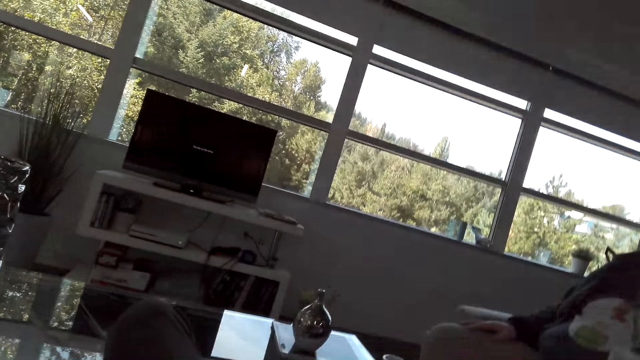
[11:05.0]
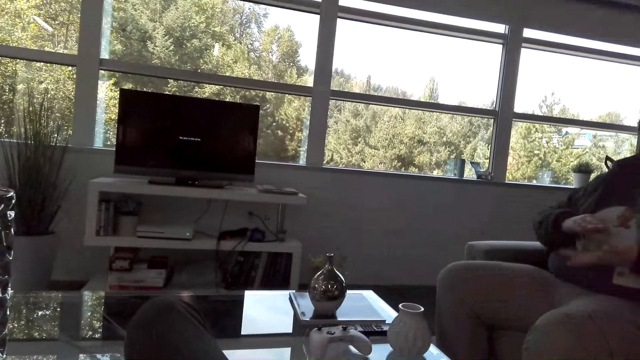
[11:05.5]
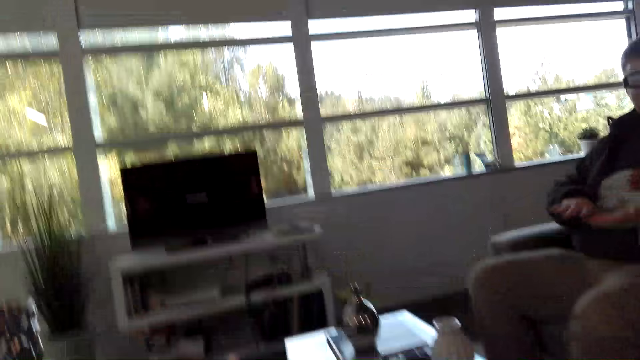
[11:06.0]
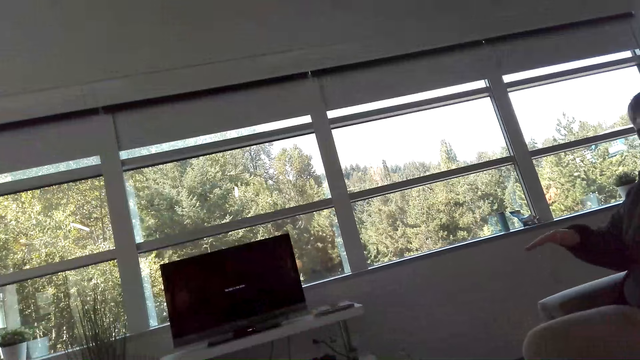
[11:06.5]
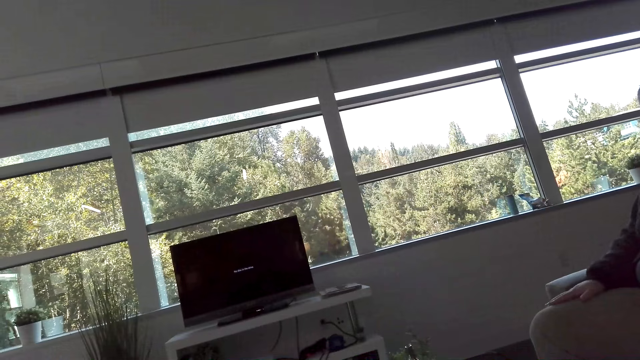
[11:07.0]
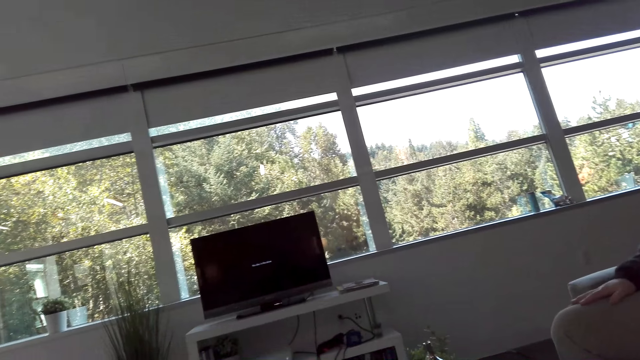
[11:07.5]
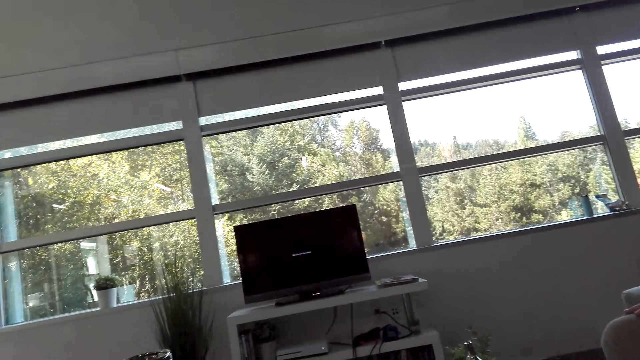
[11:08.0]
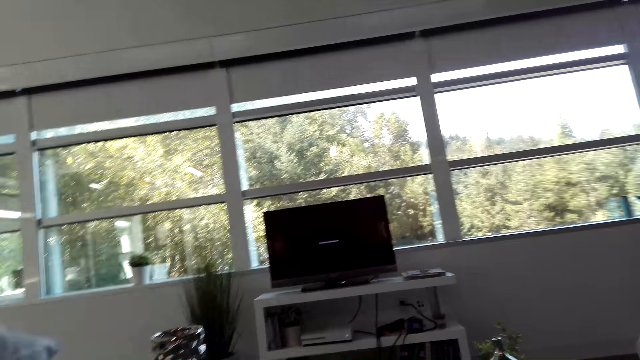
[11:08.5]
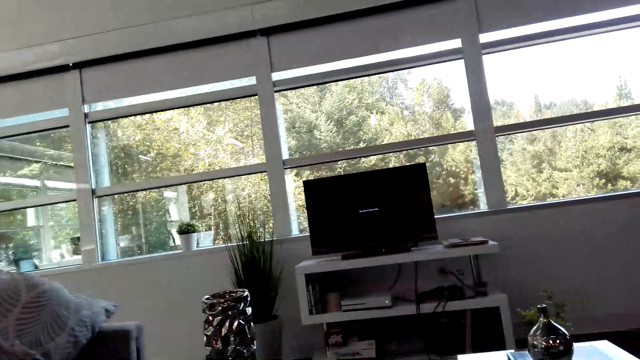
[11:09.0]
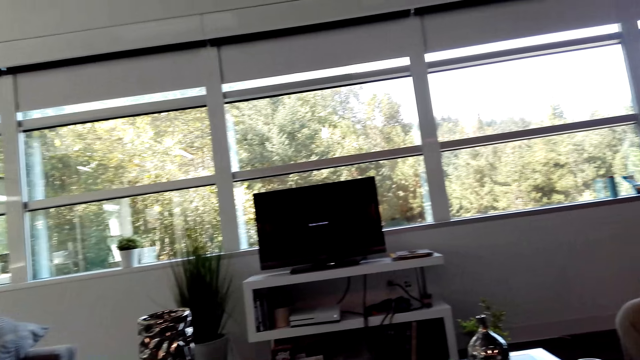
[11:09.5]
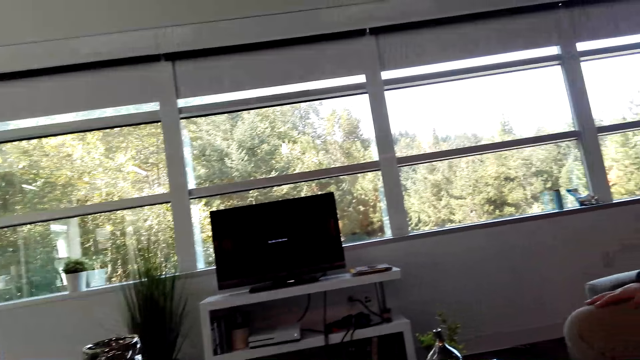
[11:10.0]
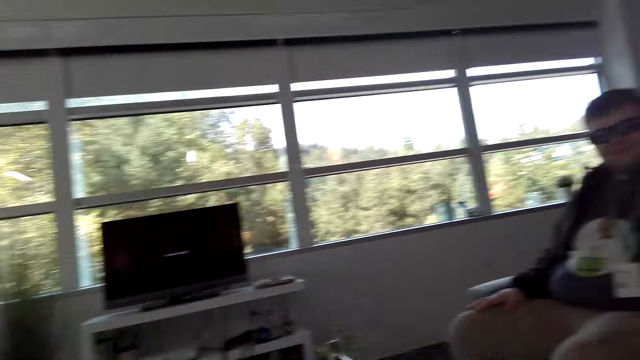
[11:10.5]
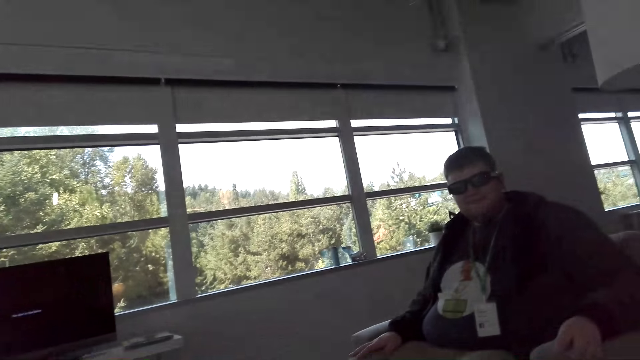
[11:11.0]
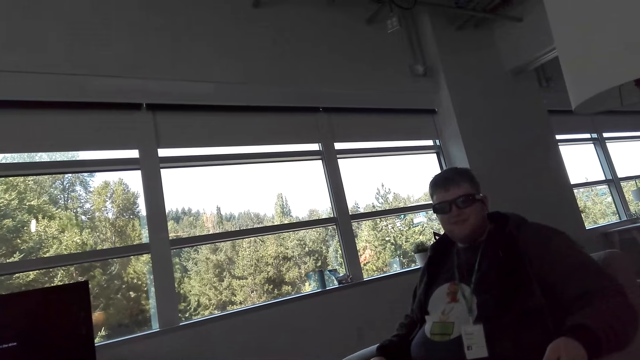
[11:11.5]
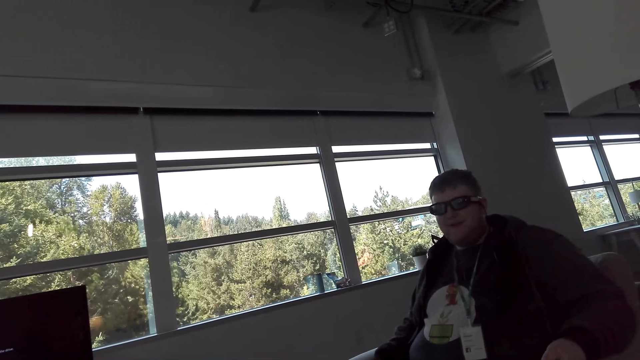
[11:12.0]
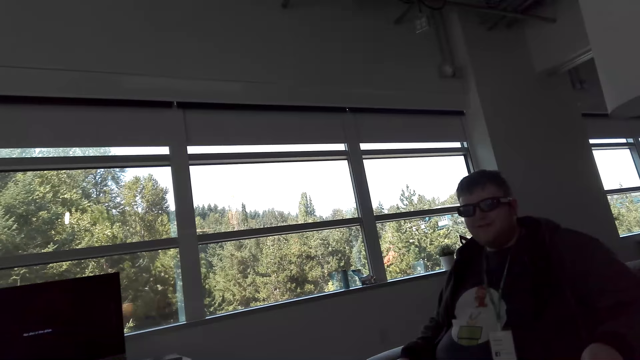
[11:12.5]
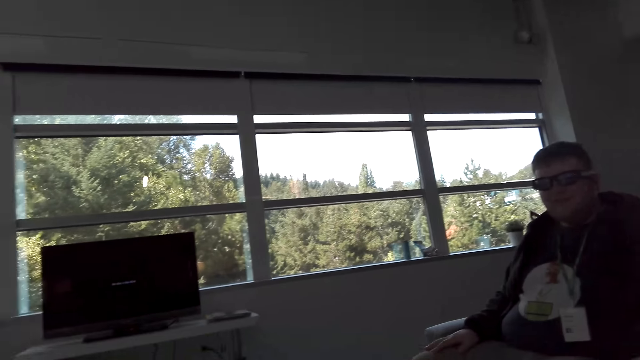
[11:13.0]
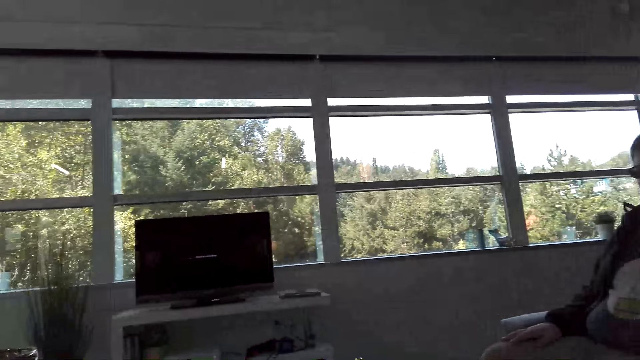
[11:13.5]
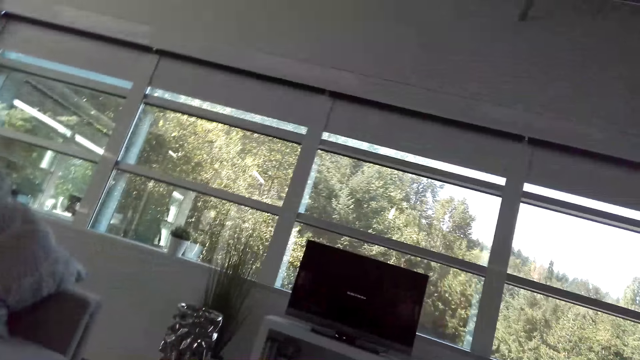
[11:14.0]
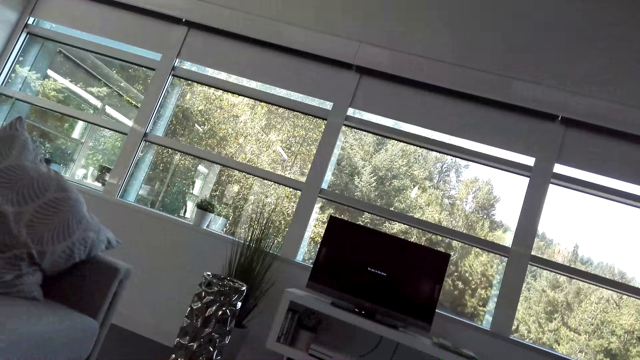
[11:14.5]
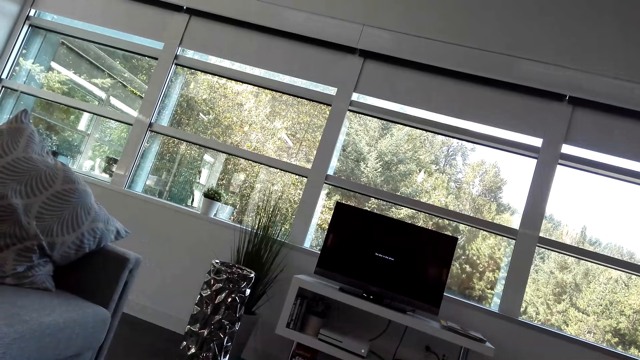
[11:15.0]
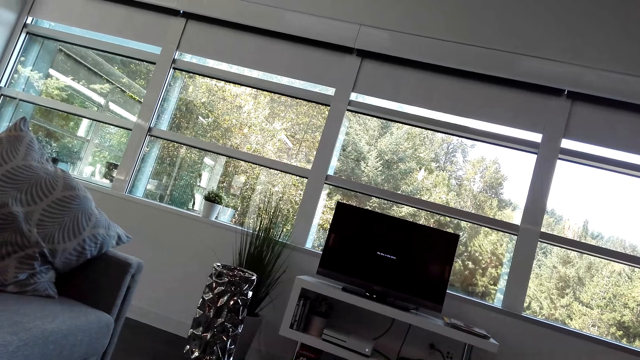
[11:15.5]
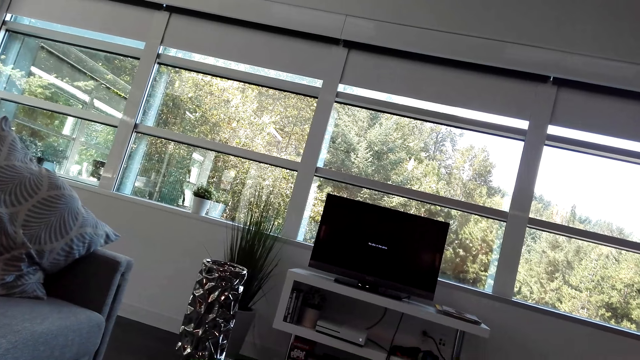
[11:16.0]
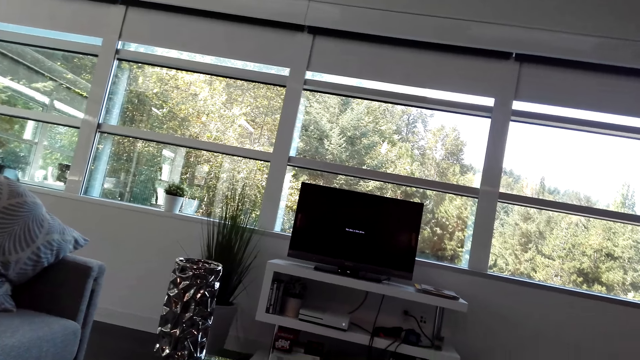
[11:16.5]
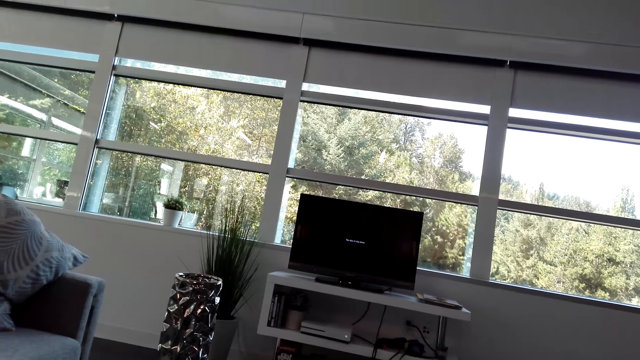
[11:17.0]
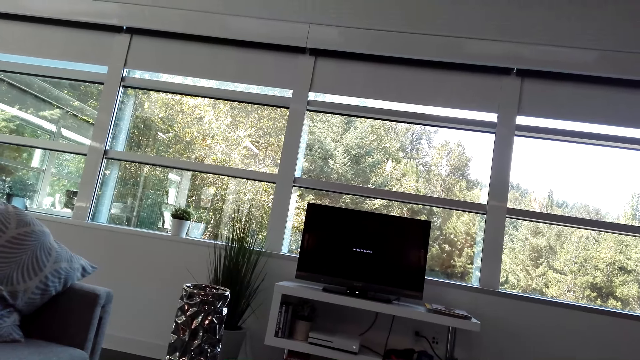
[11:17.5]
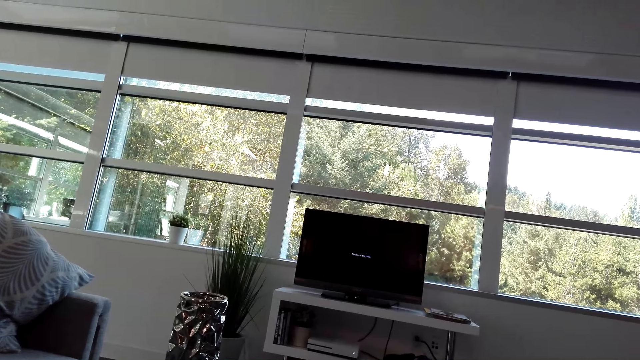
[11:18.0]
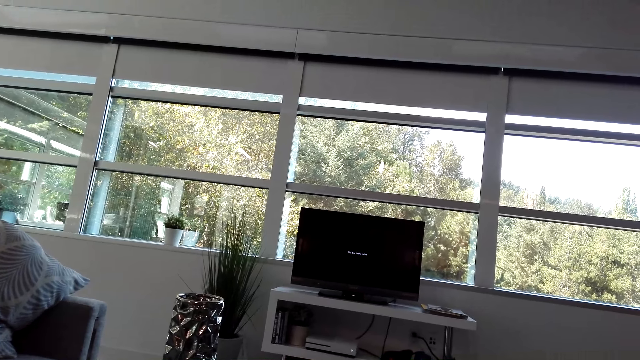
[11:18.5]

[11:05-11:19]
A man rubs his hands against each other. The camera wearer dialogues with the man. They look around.

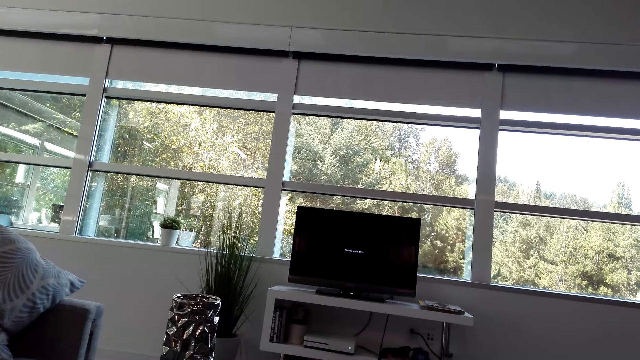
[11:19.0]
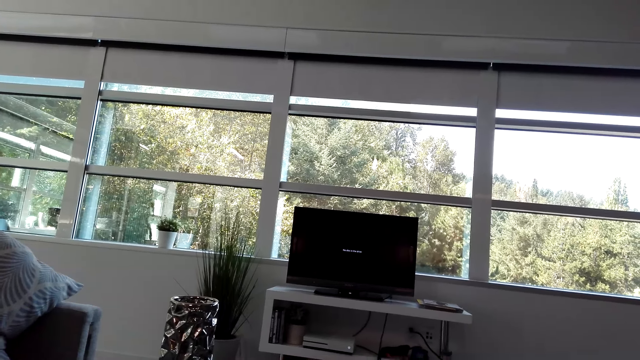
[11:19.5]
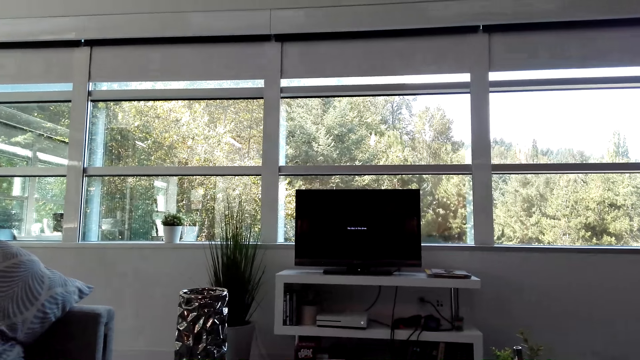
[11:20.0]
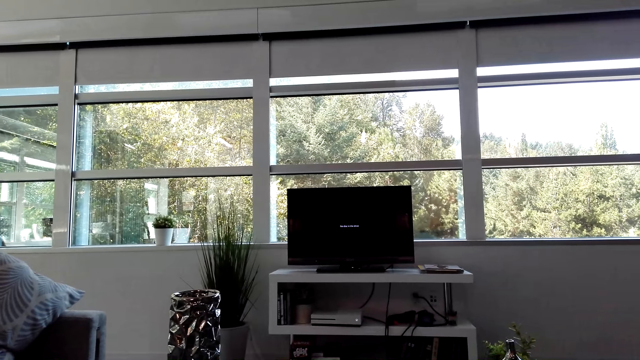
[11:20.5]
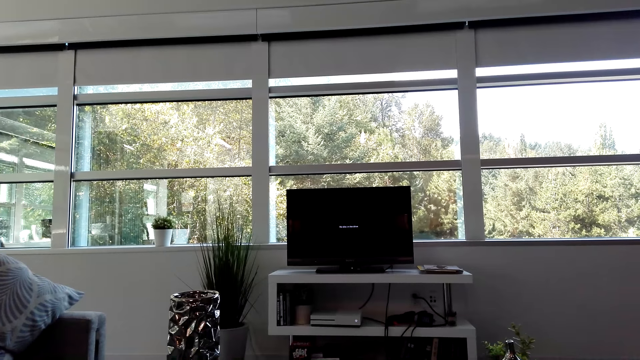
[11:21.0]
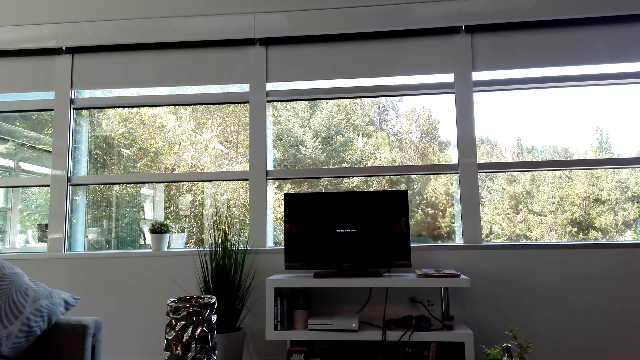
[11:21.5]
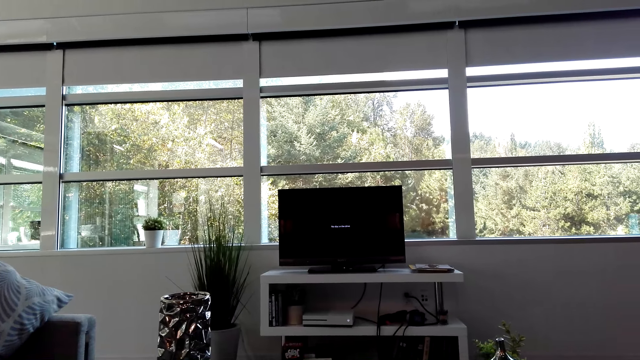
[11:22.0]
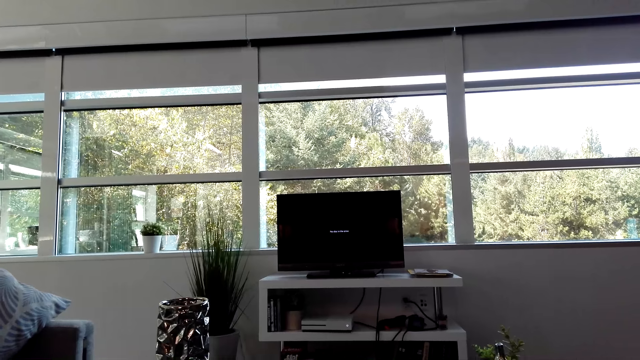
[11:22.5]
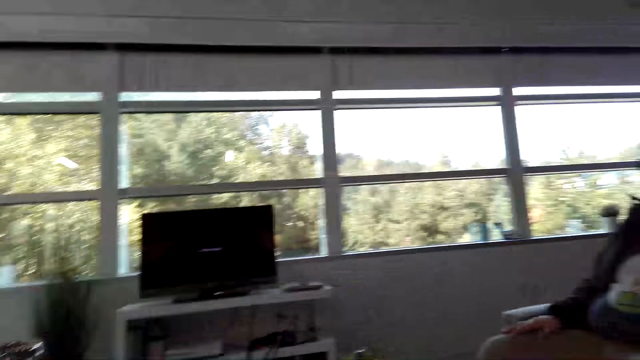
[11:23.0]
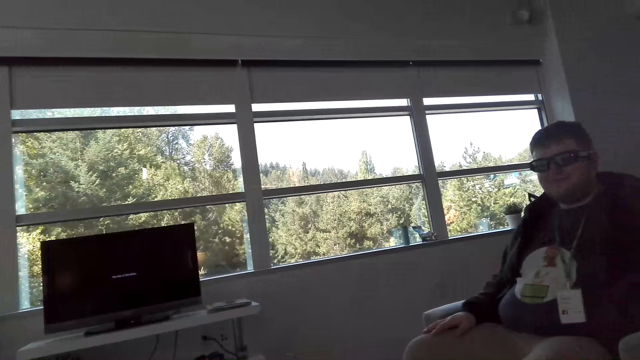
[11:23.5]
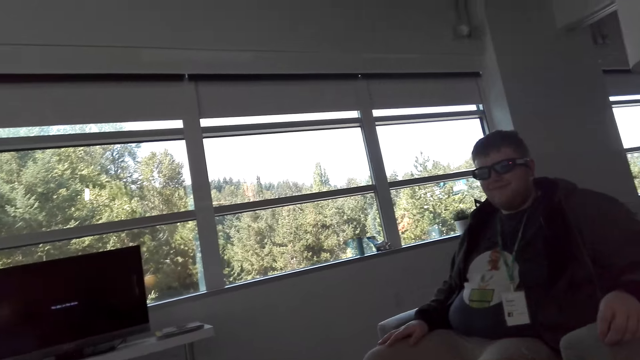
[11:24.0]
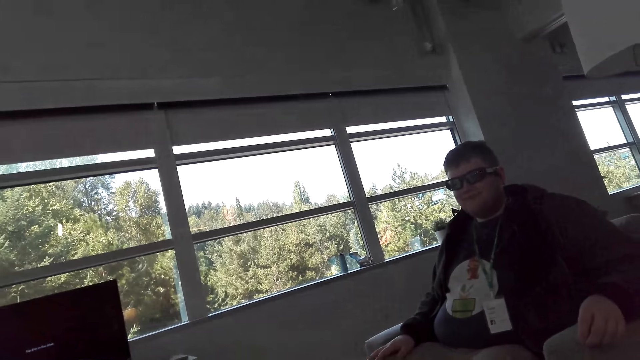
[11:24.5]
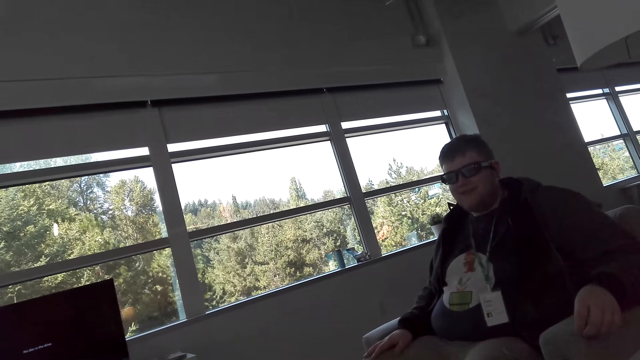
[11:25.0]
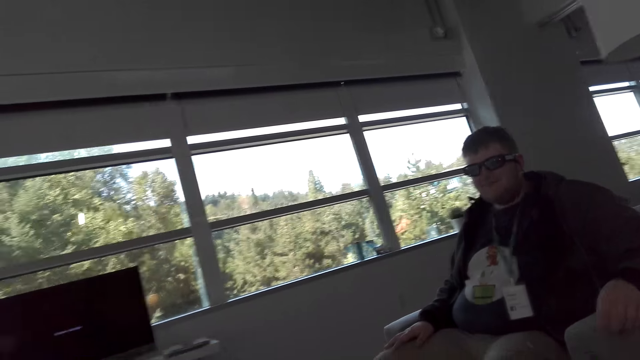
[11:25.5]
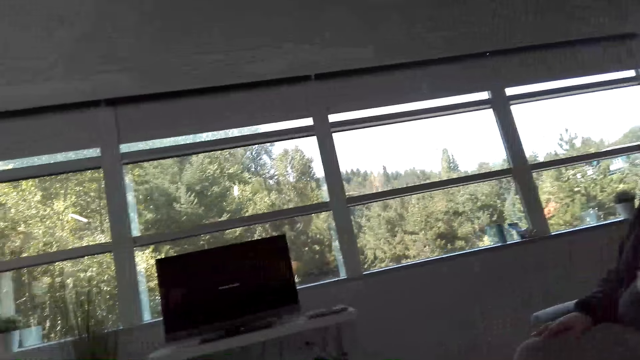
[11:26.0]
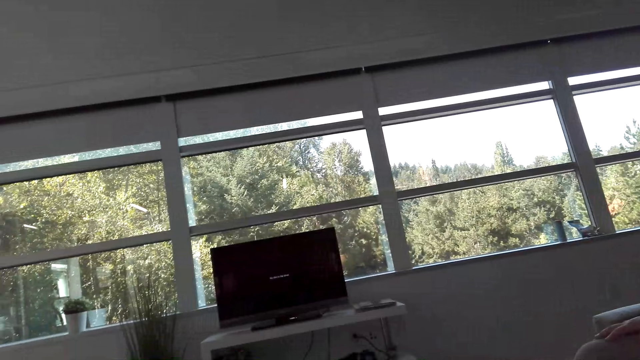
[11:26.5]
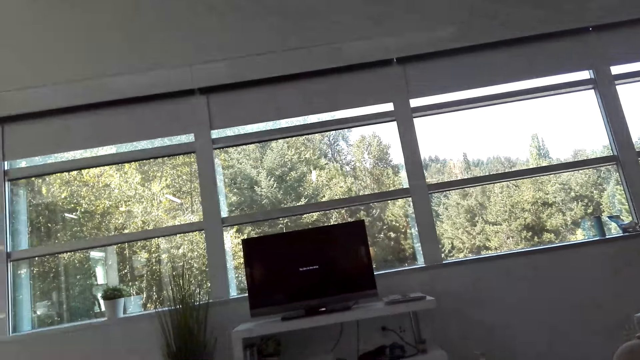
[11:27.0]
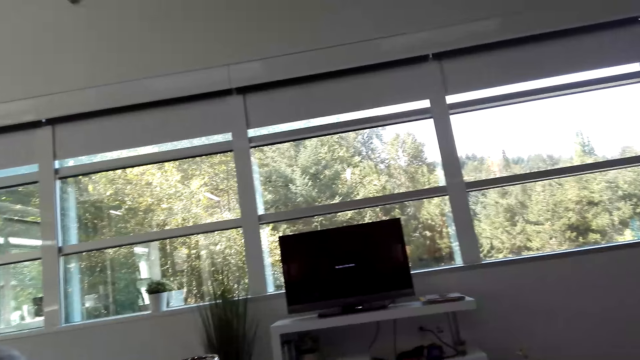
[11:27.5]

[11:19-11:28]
The camera wearer looks at a man.
